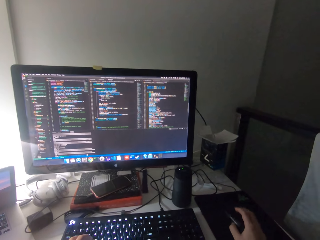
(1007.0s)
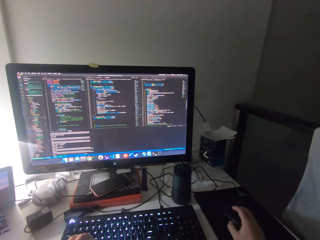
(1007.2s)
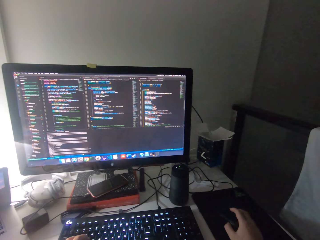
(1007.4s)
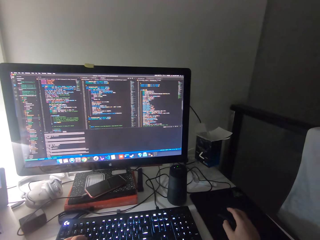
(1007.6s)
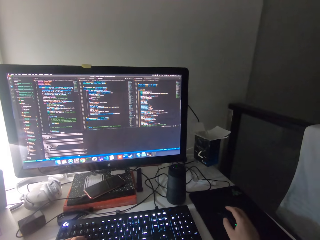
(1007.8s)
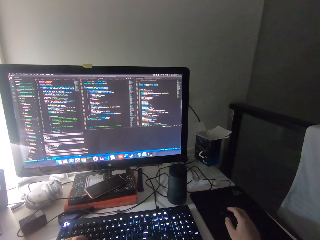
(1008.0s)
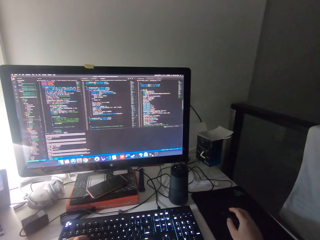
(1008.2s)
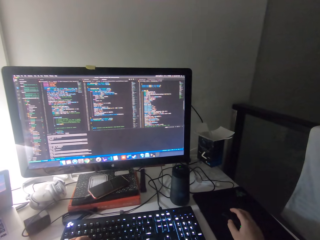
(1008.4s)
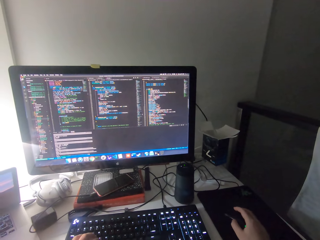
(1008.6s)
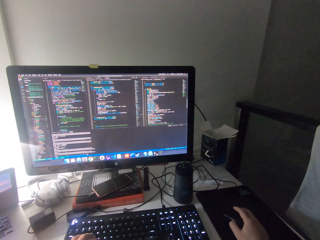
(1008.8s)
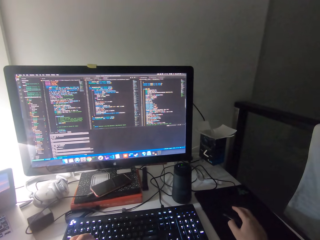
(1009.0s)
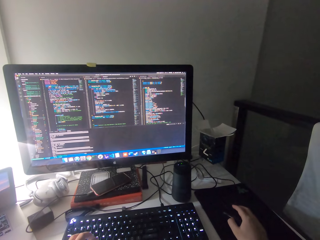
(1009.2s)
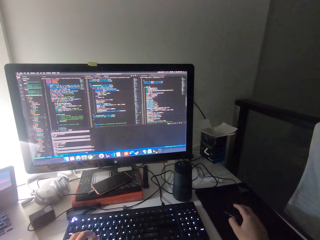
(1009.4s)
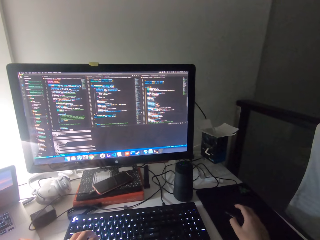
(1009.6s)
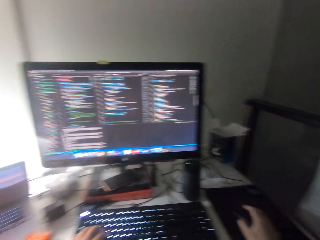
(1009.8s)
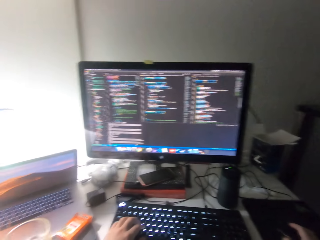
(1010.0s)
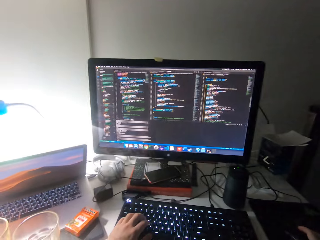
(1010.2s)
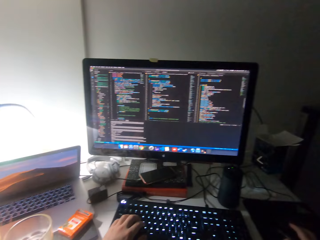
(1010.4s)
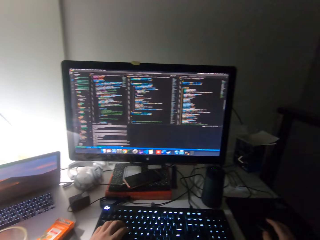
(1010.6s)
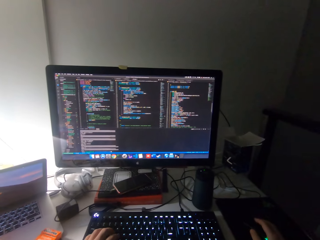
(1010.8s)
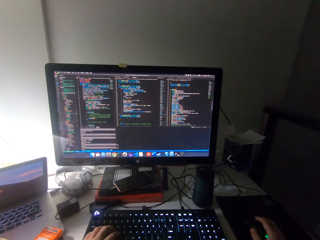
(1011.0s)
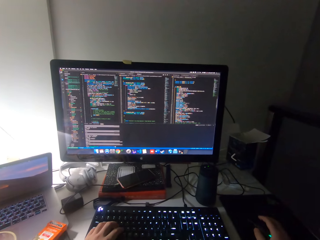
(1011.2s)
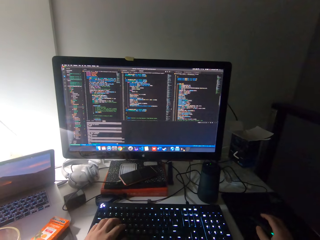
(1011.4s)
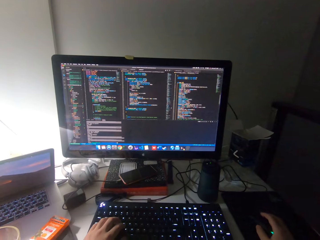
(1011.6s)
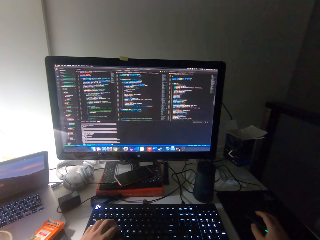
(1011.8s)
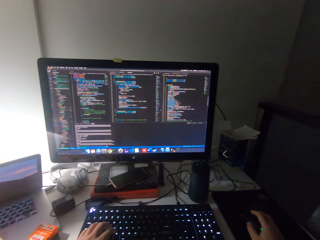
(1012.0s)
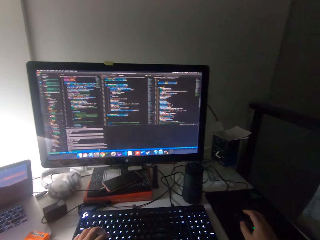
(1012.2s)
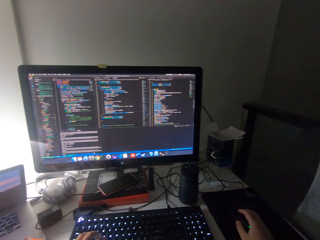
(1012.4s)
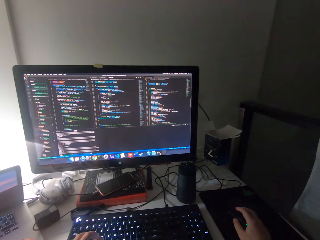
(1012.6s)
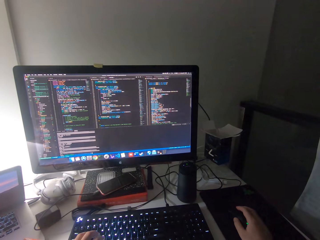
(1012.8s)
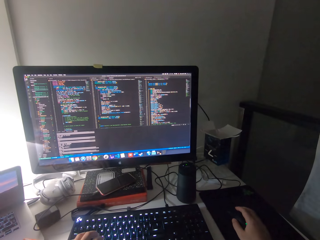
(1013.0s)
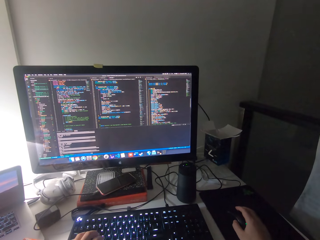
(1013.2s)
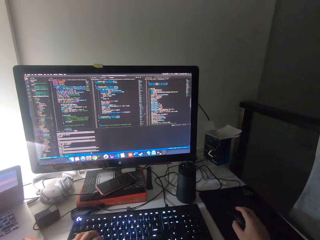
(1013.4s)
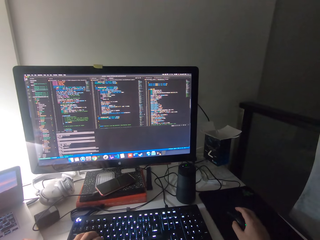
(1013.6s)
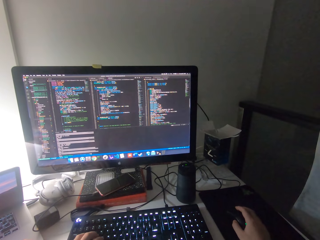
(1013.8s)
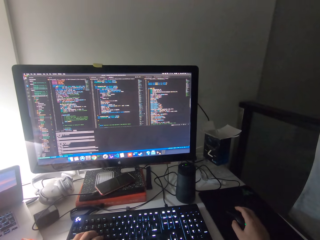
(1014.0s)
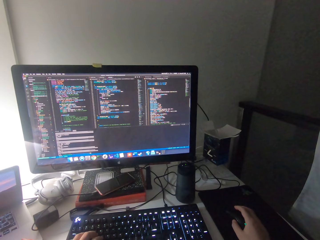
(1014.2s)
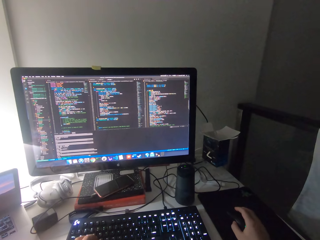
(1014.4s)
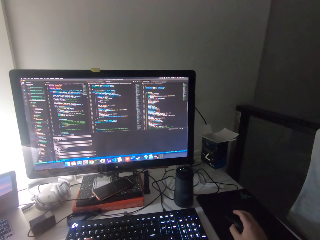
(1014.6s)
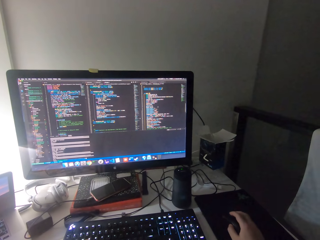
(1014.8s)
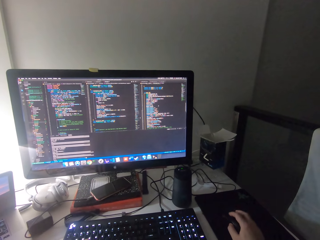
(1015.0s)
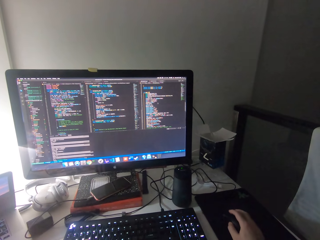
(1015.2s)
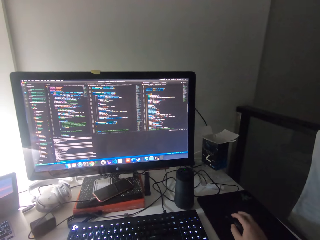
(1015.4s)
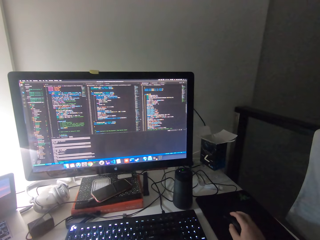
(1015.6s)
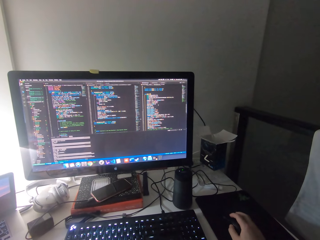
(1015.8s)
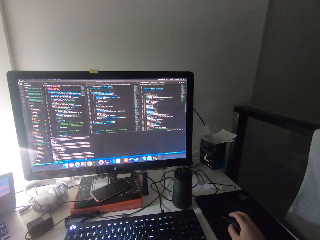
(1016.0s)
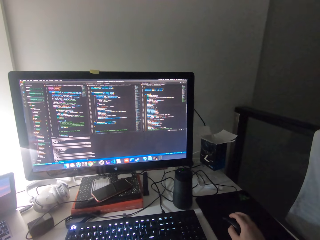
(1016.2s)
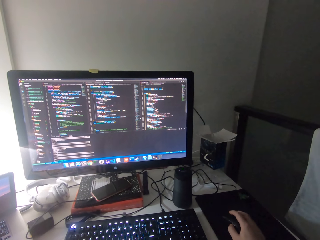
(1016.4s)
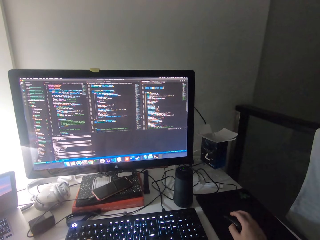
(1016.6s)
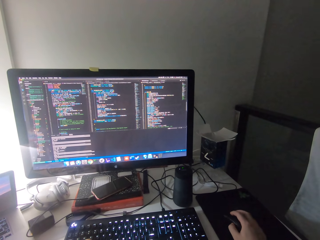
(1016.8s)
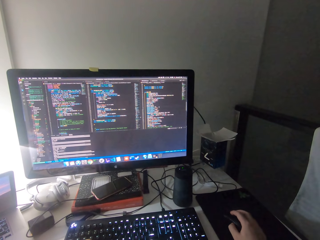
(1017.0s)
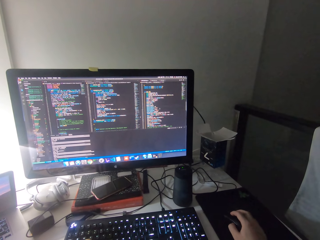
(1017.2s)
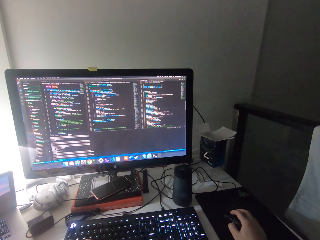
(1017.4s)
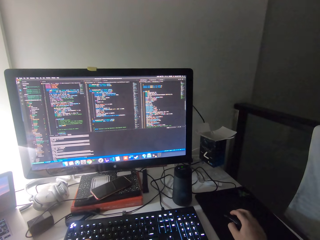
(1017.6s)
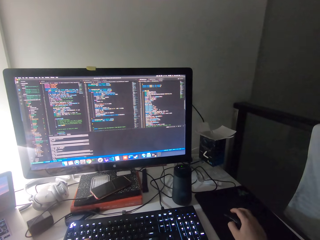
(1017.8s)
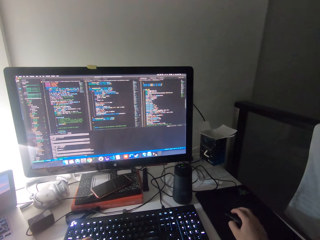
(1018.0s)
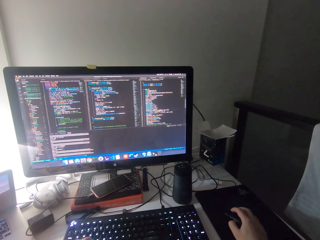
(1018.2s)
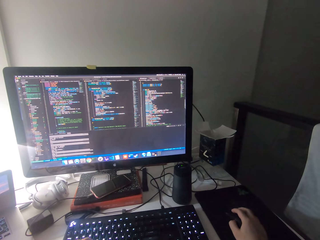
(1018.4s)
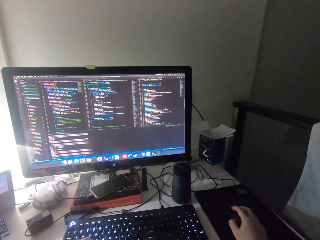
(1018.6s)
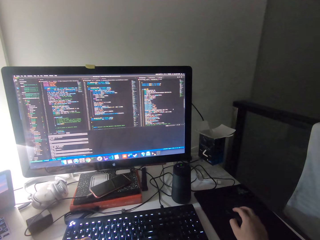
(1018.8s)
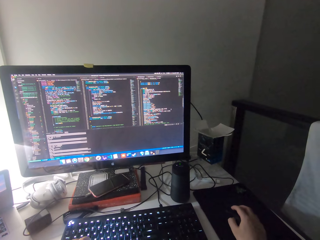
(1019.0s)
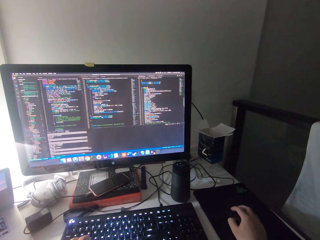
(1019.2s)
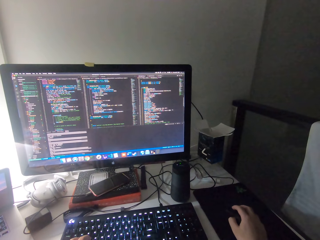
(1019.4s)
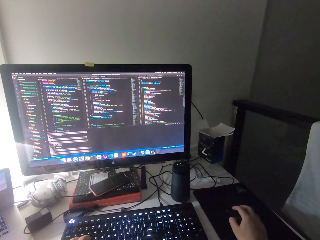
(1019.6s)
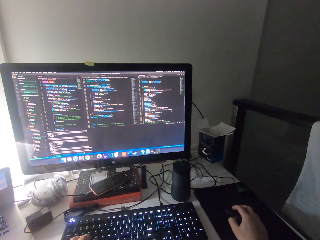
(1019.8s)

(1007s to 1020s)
The camera wearer moves his head. He clicks the mouse.

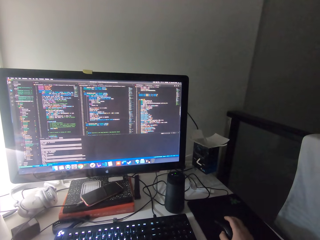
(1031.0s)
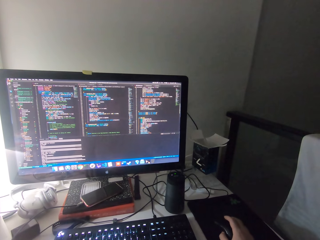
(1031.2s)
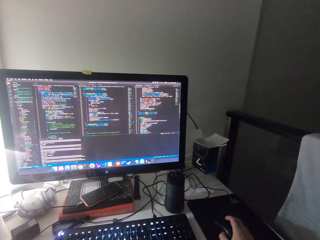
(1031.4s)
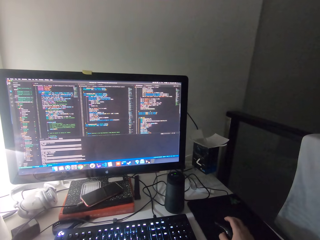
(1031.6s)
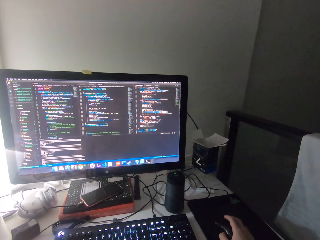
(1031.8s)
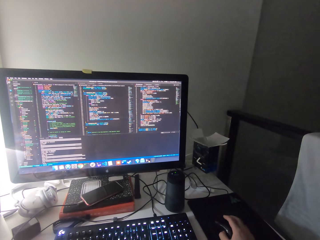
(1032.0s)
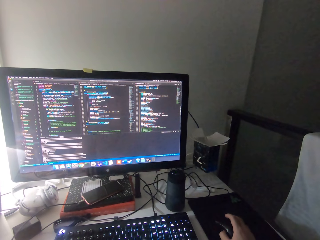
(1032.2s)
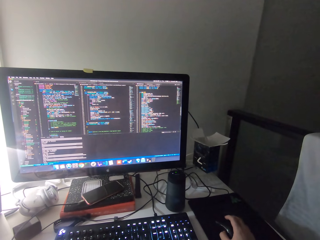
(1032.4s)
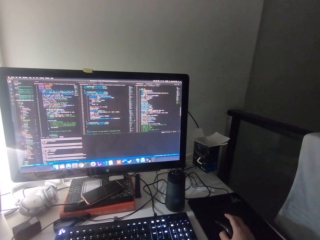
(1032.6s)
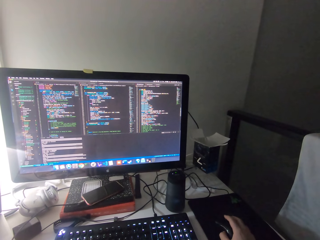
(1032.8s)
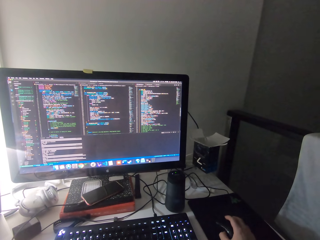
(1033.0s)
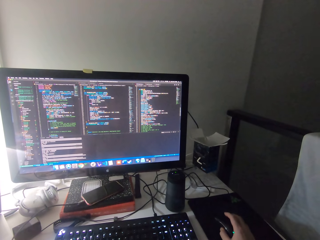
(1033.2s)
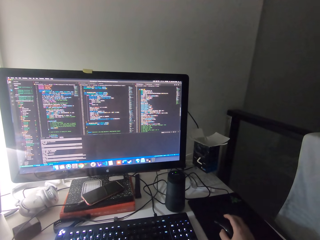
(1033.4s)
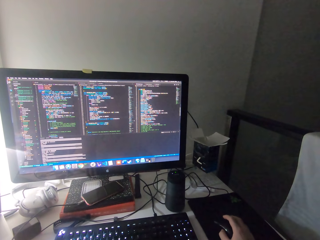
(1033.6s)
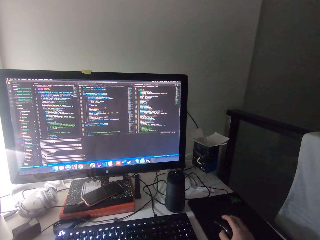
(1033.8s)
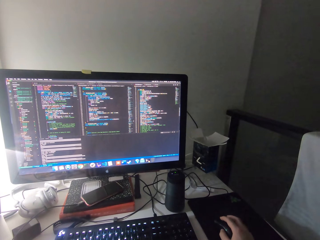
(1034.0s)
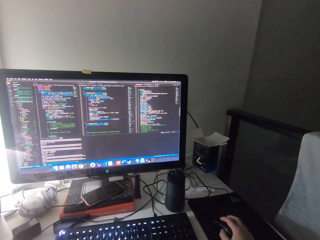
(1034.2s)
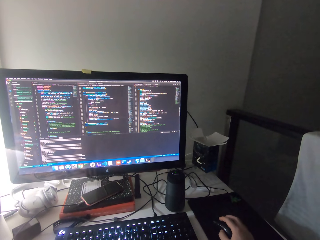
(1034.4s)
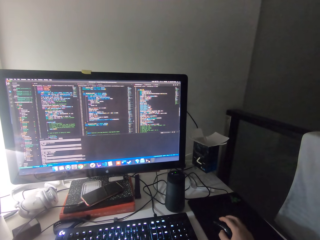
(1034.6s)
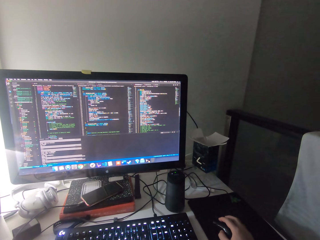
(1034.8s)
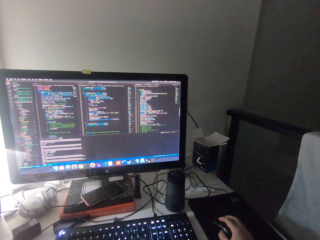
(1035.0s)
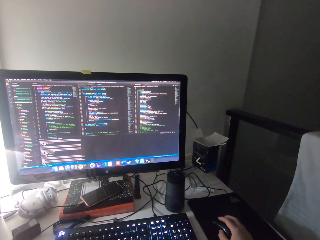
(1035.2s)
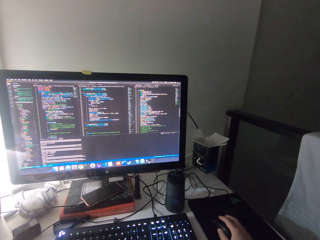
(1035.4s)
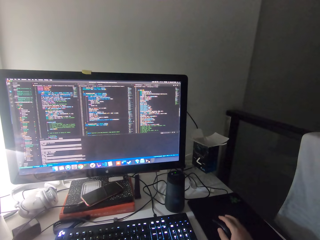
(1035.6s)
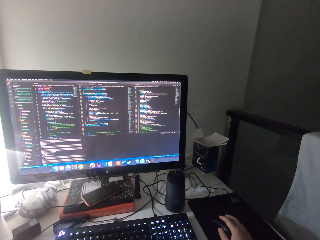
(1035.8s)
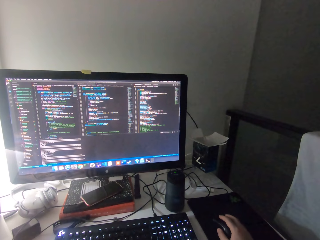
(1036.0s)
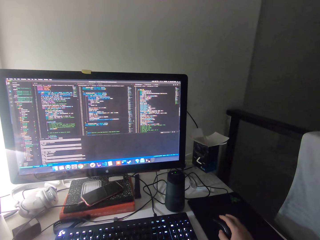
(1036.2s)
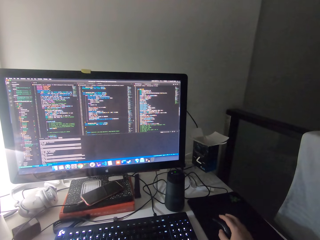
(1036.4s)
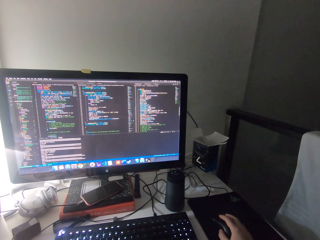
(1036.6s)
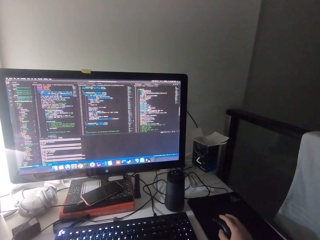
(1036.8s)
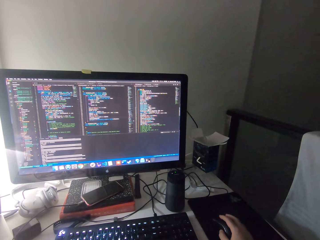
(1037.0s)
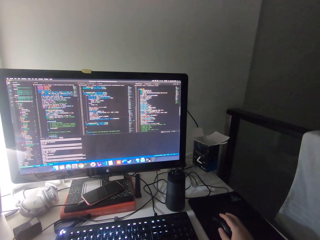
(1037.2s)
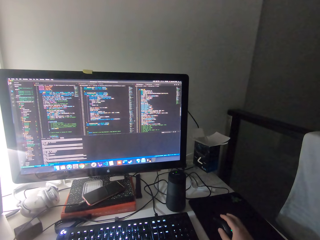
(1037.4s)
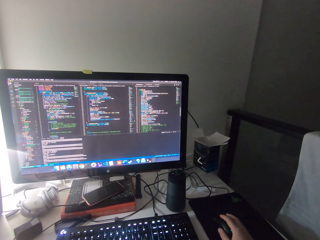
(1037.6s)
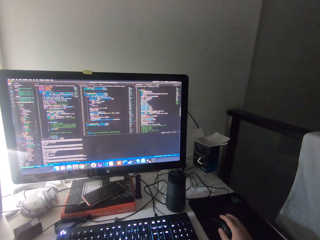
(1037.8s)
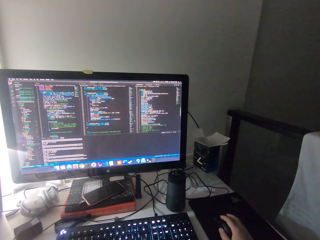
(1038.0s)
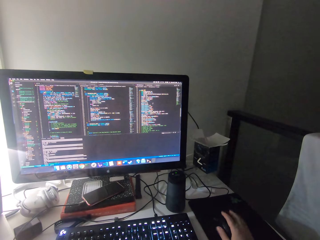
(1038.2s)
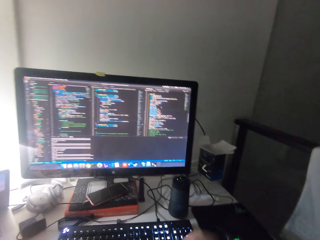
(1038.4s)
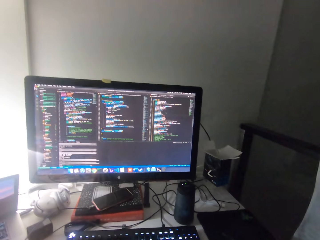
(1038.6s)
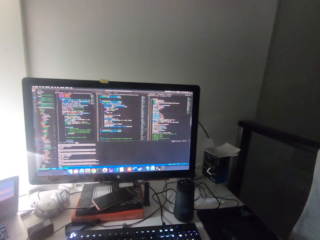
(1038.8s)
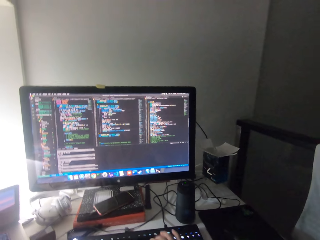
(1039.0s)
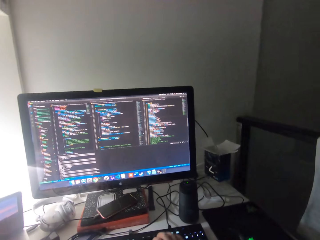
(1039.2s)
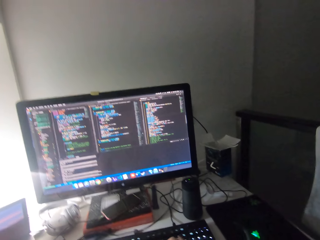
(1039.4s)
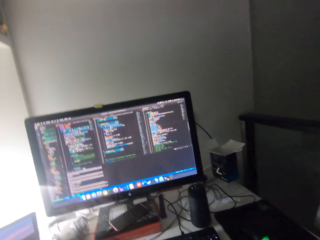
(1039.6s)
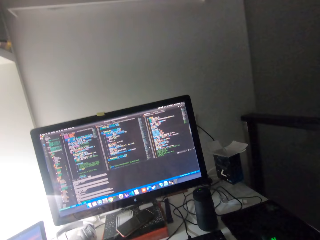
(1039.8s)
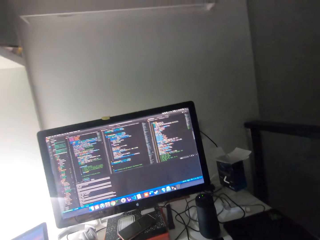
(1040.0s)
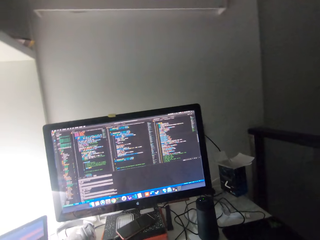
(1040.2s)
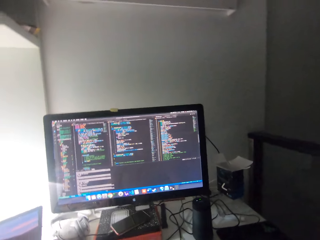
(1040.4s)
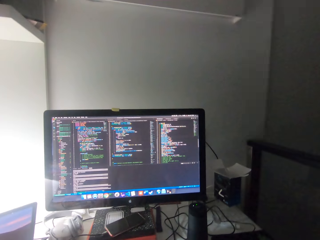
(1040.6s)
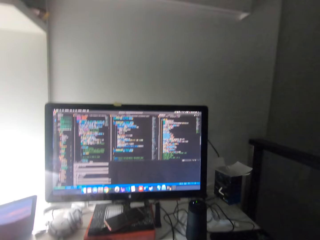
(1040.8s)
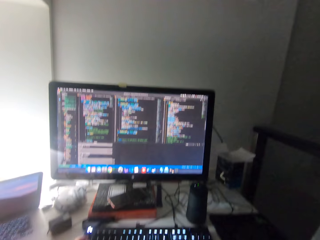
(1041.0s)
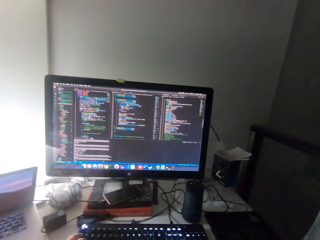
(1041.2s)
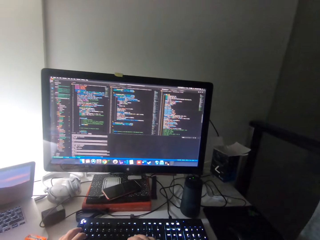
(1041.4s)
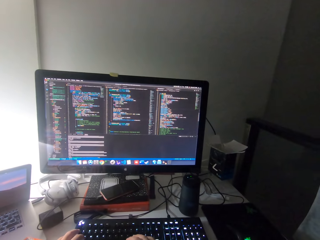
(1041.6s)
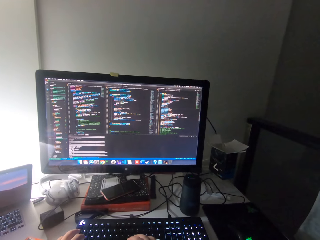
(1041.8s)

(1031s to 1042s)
The camera wearer scrolls the mouse.
